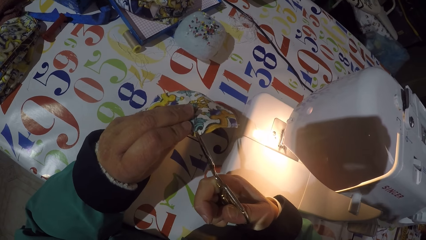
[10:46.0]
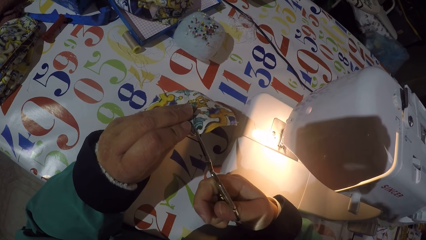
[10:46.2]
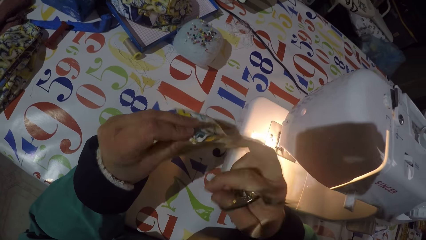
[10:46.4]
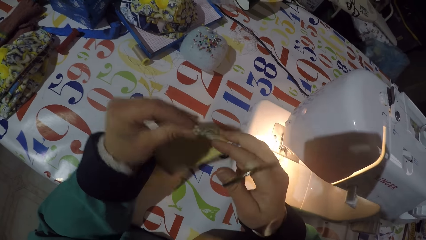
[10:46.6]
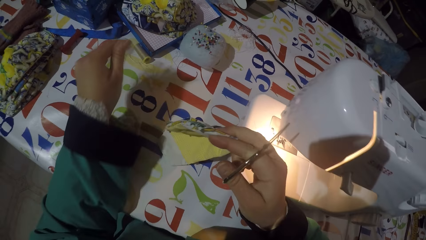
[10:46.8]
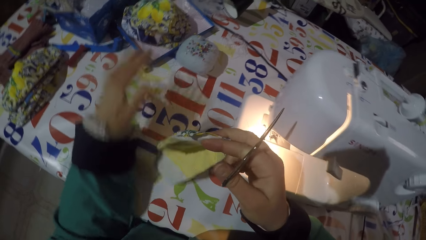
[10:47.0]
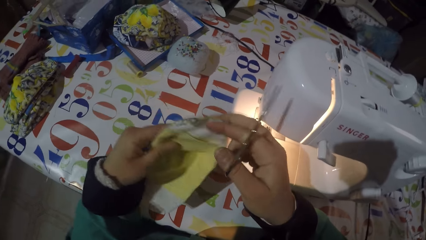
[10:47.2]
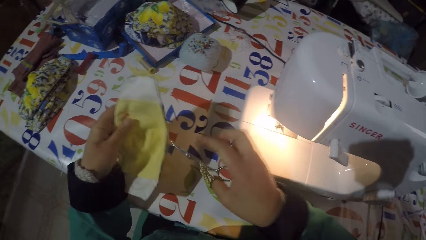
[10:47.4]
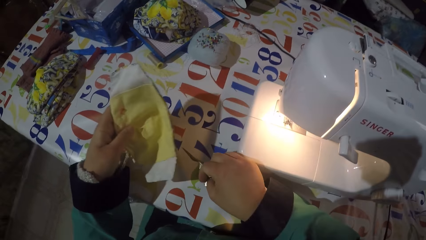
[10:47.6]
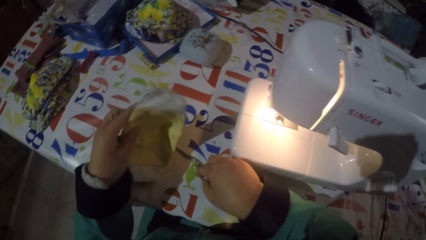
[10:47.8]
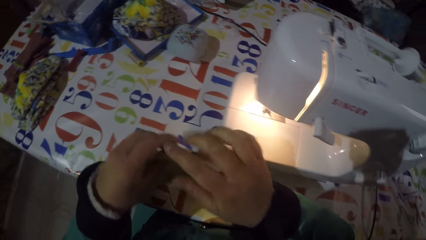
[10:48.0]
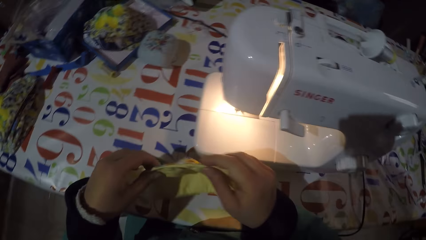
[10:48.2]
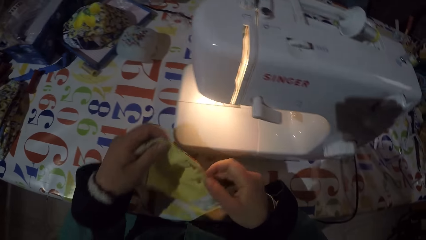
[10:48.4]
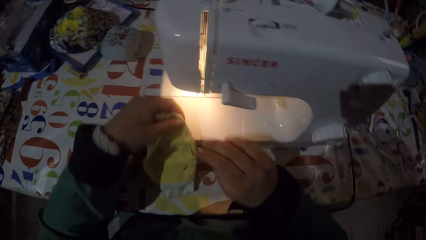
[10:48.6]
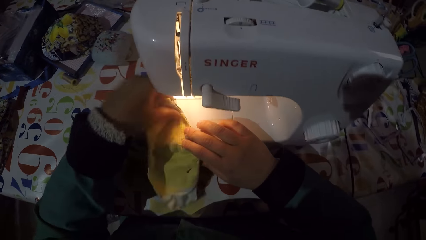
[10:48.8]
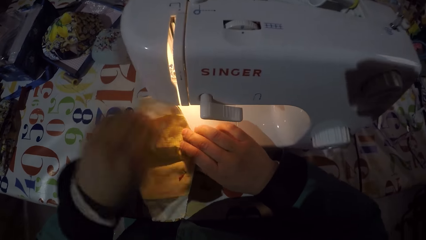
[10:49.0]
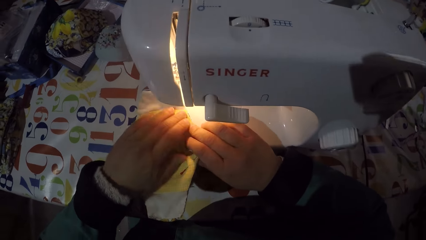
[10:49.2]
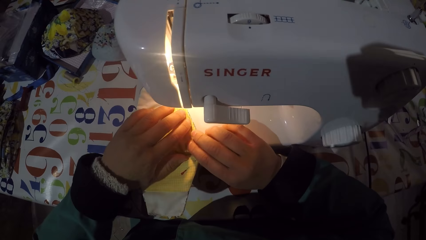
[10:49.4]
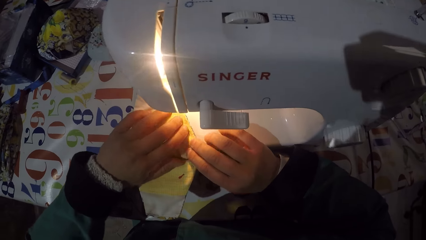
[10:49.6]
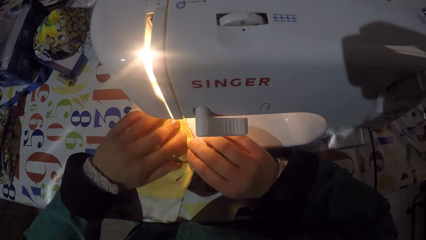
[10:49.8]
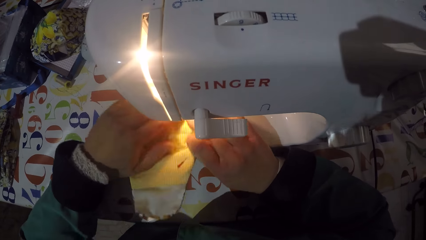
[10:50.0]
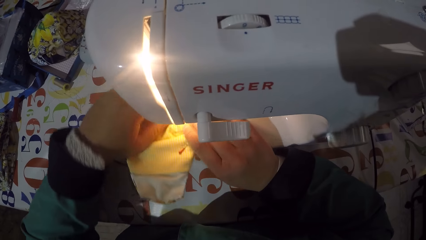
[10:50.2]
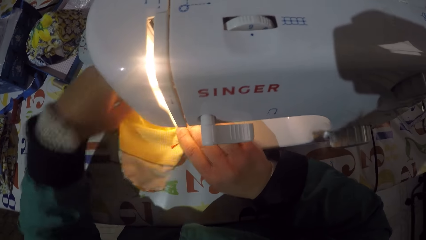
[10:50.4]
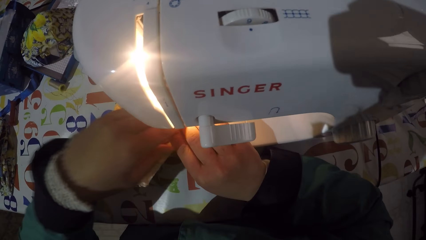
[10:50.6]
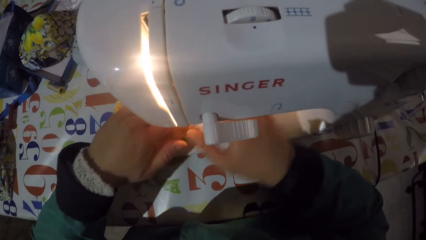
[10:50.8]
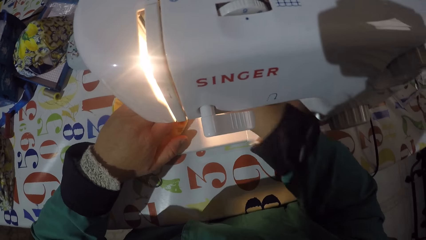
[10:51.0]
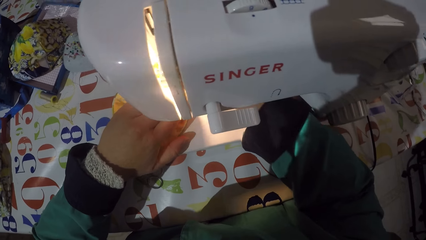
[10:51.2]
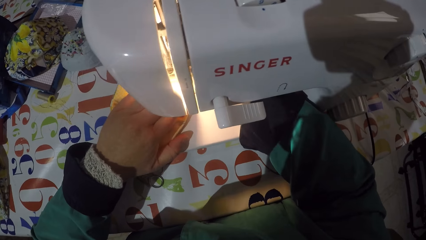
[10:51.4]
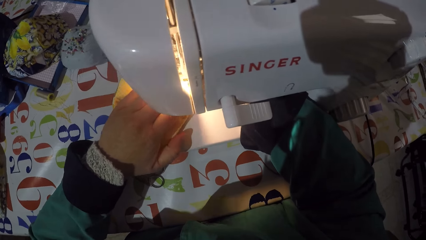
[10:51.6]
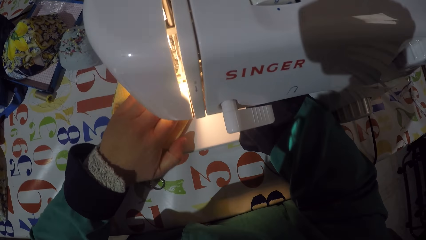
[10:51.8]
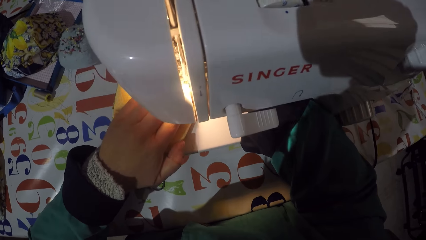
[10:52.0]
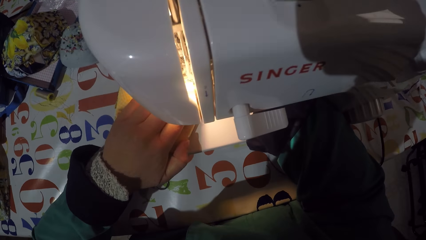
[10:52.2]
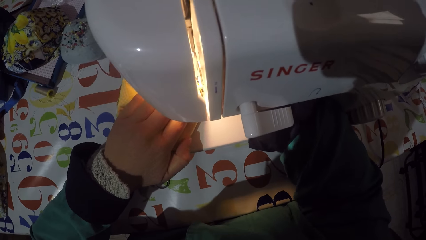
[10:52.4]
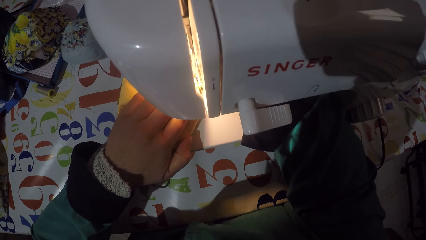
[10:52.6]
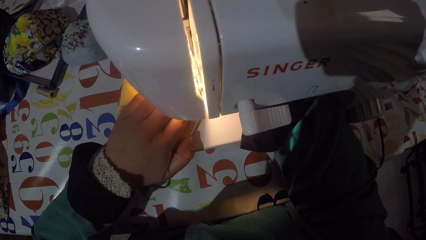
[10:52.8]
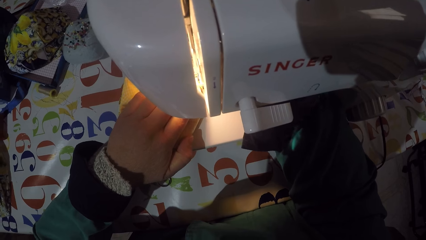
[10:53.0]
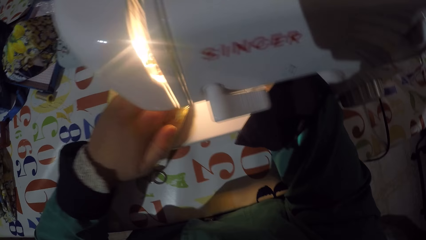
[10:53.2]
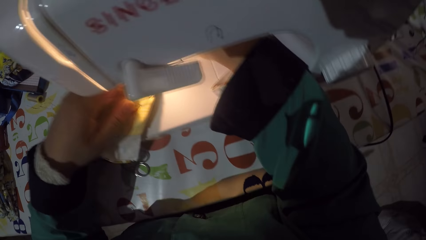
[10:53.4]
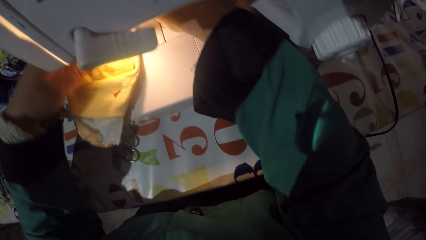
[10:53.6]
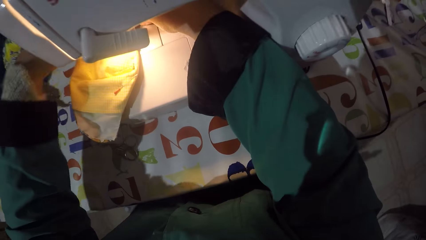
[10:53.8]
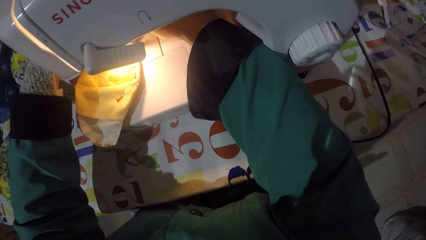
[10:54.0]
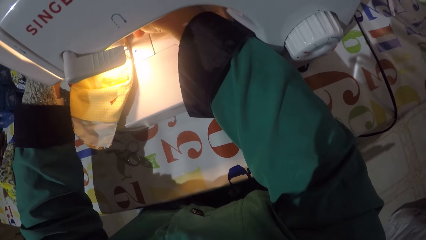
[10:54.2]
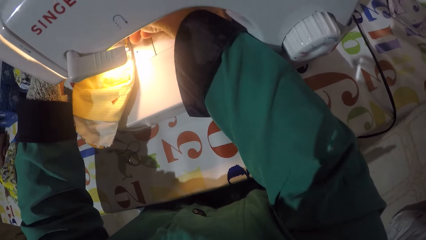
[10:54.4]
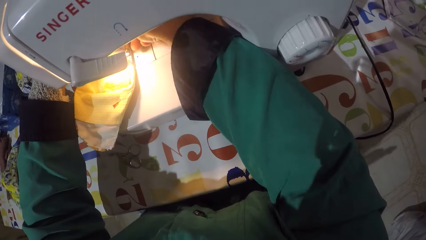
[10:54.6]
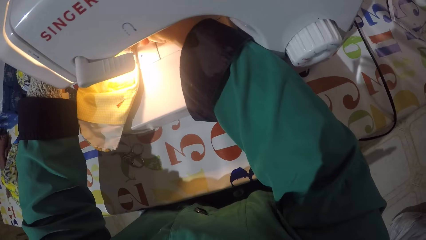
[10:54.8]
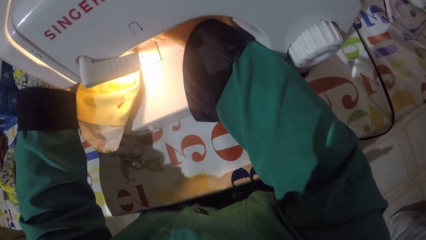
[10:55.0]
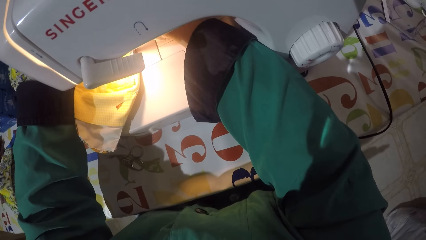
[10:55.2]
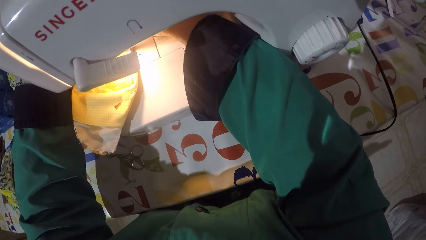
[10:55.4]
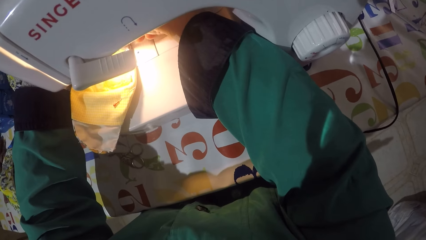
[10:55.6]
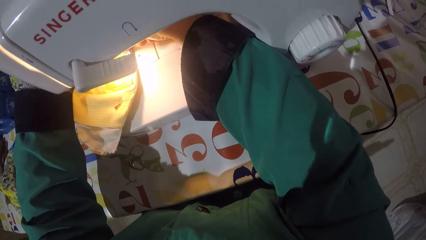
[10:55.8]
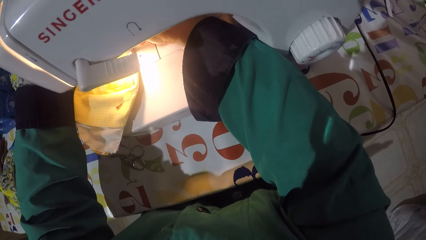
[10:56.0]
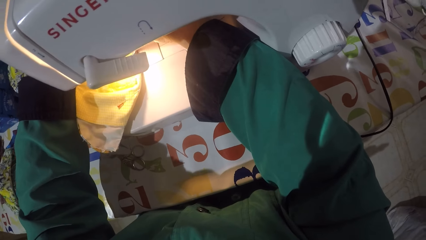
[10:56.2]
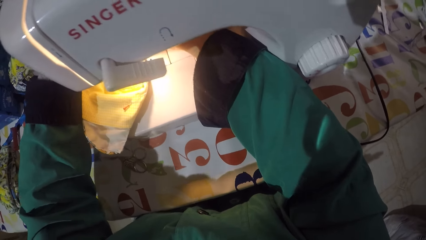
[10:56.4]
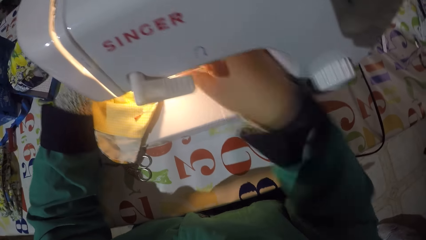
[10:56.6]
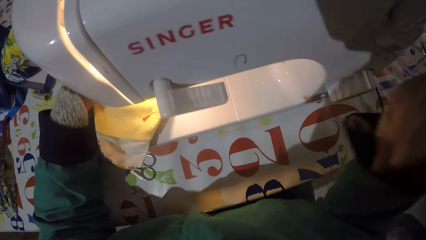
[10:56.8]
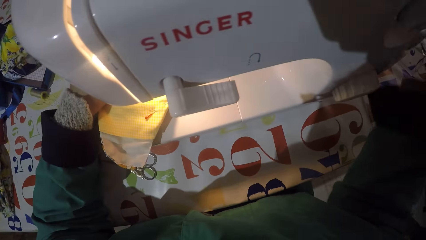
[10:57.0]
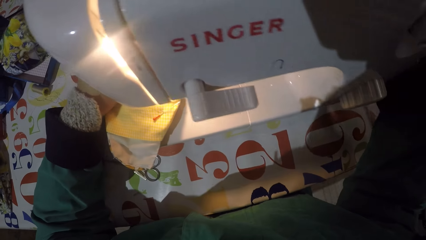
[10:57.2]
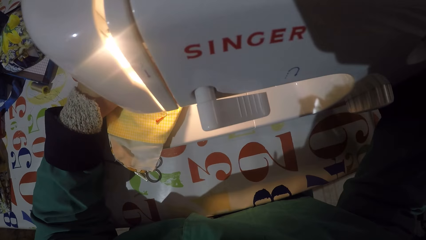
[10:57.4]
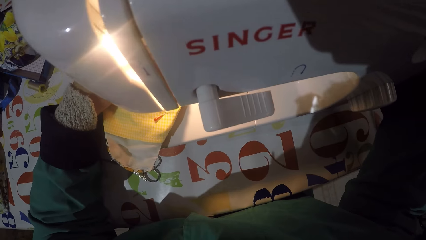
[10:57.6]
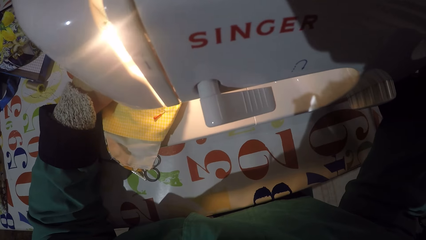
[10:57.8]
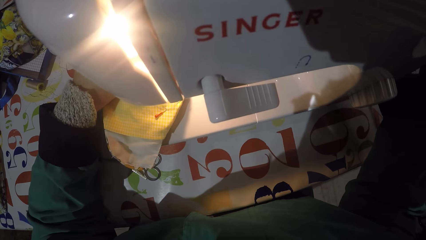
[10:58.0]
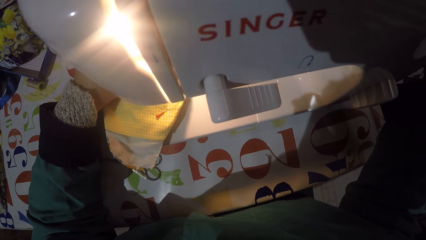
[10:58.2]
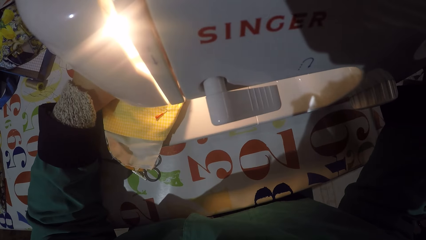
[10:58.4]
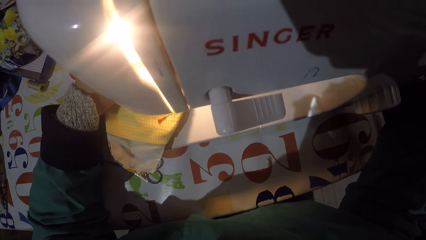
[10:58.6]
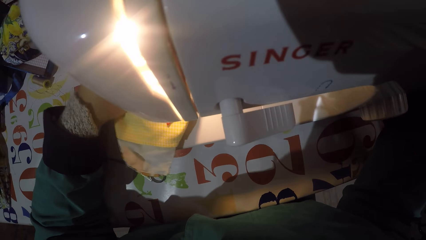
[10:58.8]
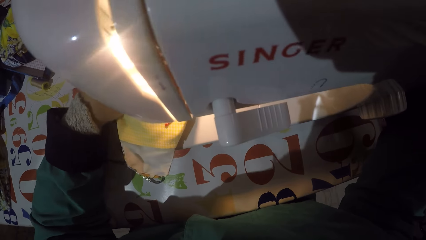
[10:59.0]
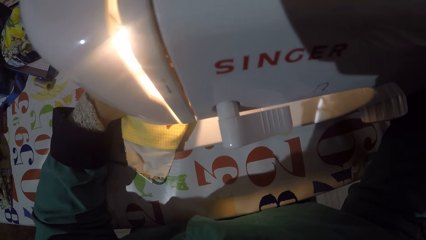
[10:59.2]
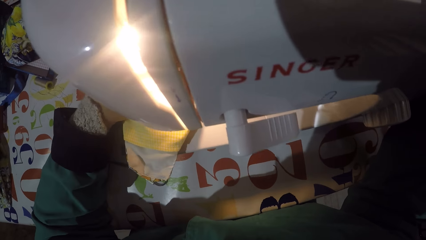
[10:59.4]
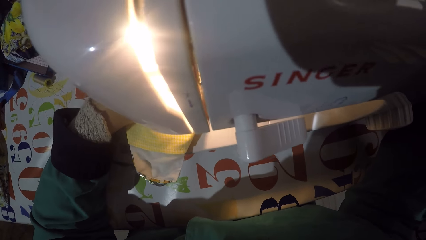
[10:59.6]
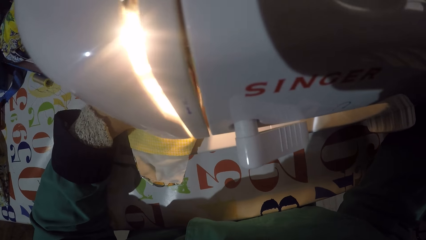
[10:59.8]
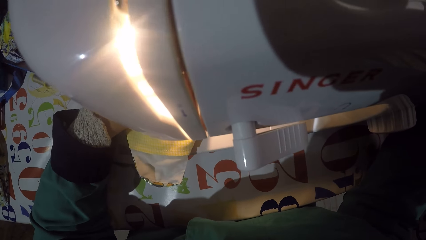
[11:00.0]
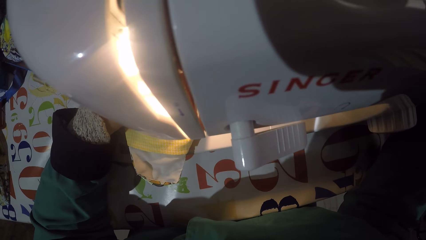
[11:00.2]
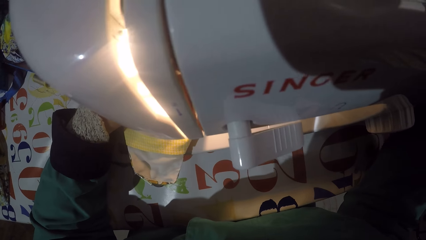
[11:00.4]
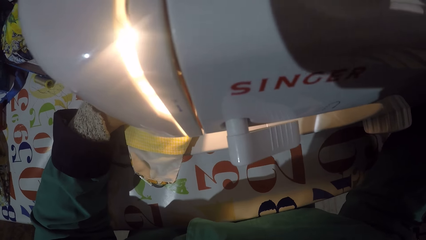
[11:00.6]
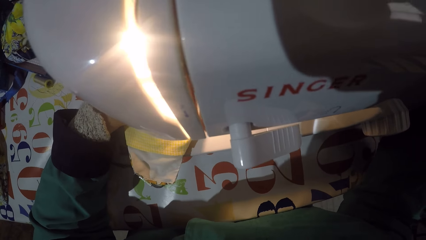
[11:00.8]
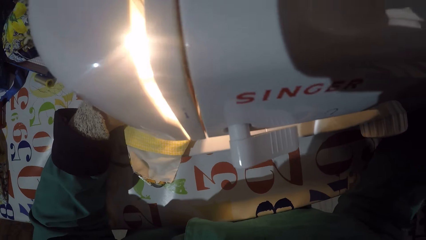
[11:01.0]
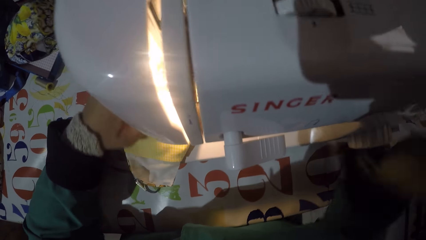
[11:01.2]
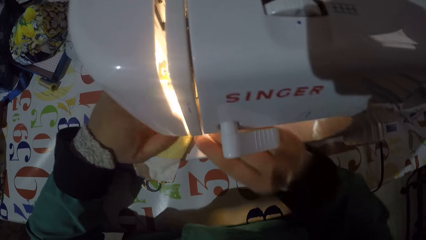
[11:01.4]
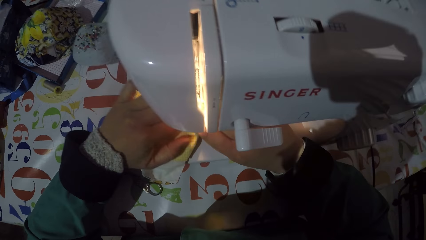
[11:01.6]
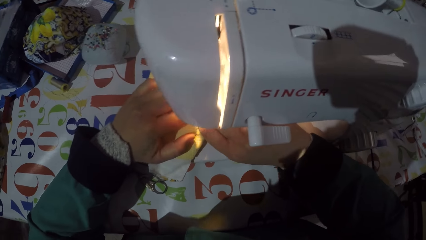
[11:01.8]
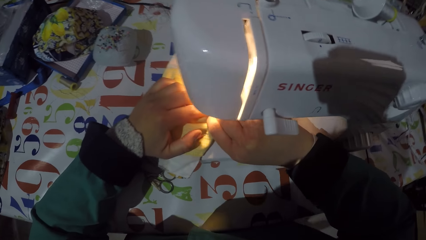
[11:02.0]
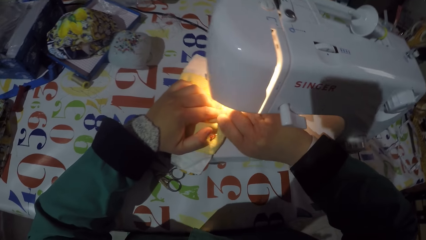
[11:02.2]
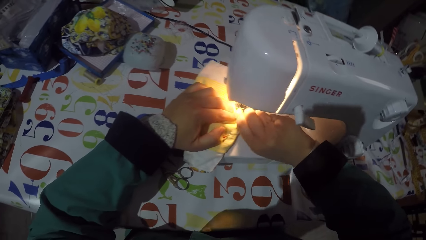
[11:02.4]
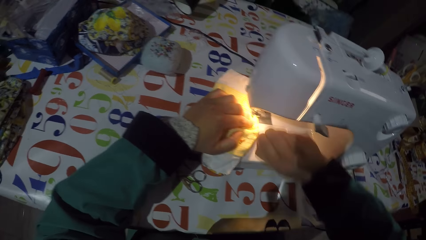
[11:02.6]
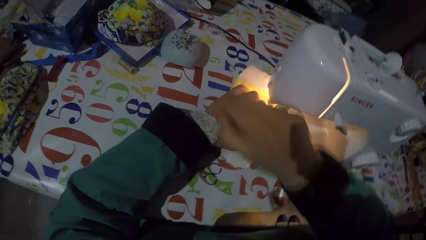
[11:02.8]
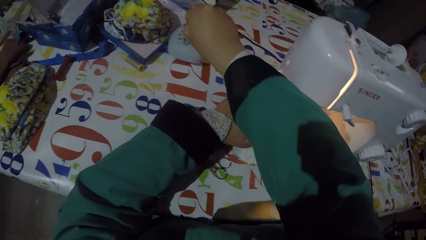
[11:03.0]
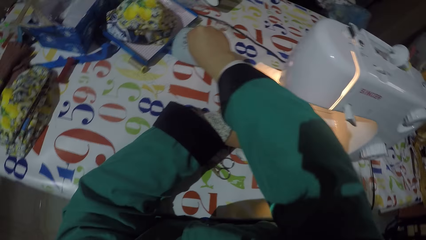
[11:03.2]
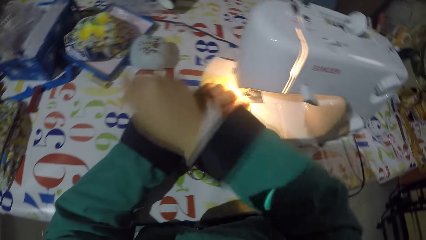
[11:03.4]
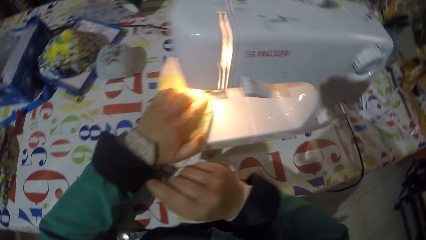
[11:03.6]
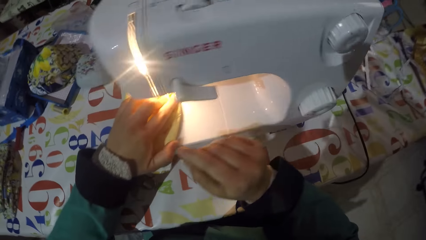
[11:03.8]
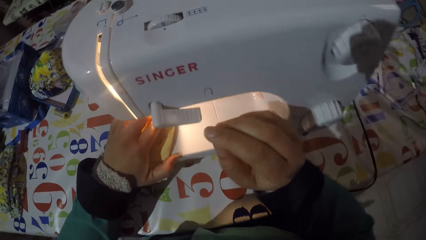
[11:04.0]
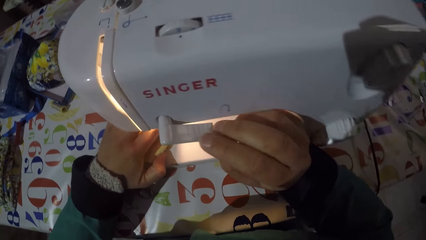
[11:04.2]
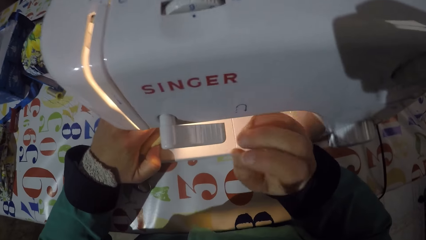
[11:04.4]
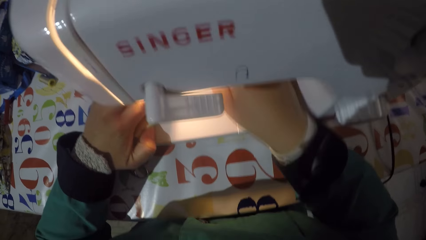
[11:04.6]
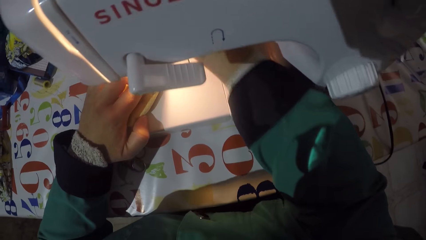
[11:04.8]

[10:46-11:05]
The camera wearer throws a string on the table. They put scissors on the table. They put a mask in the sewing machine. They push the mask underneath the needle. They sew the mask. They adjust a balance wheel. They remove a pin from the mask. They pierce the pin into a sponge. They touch something.
